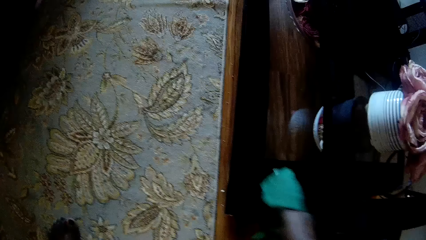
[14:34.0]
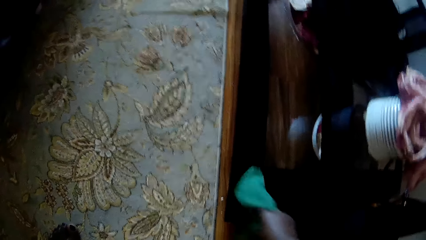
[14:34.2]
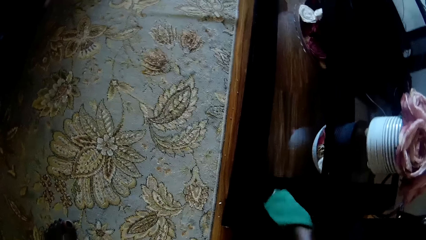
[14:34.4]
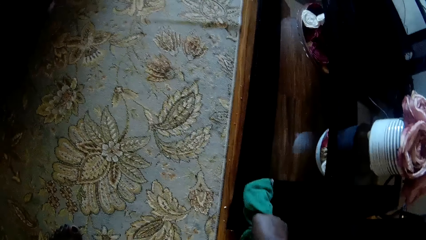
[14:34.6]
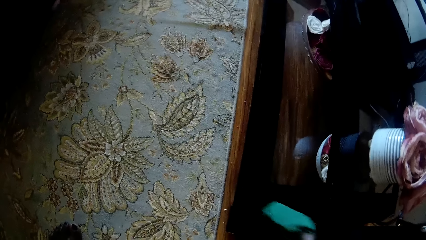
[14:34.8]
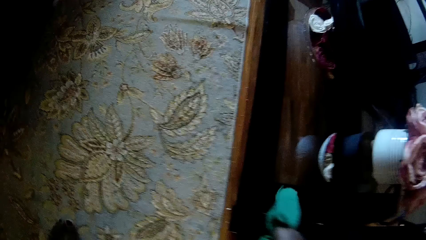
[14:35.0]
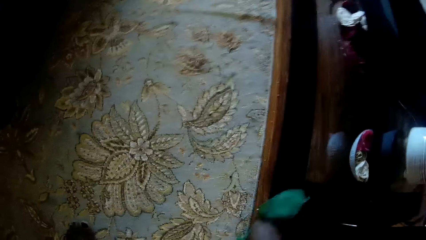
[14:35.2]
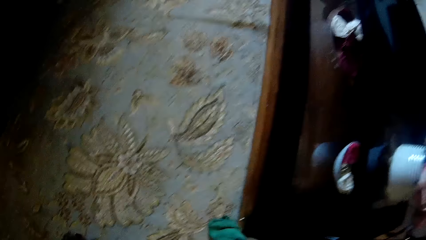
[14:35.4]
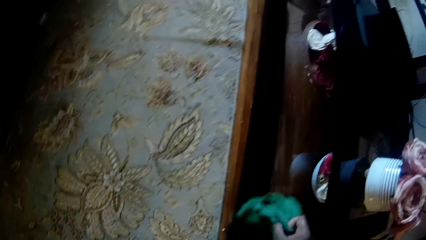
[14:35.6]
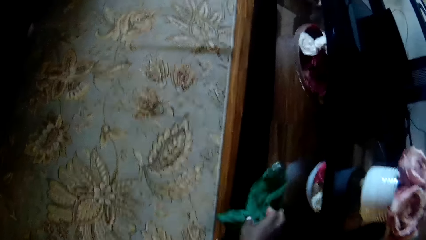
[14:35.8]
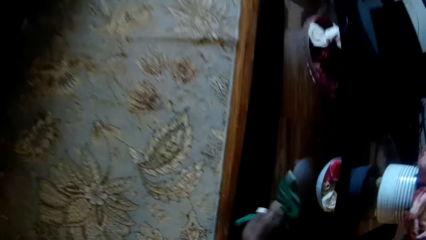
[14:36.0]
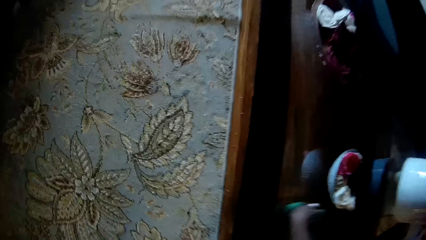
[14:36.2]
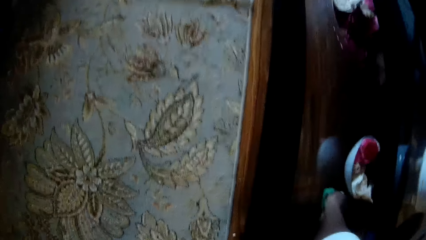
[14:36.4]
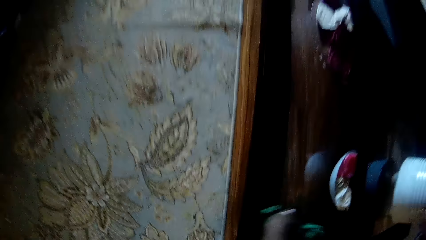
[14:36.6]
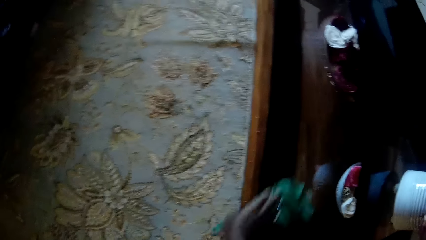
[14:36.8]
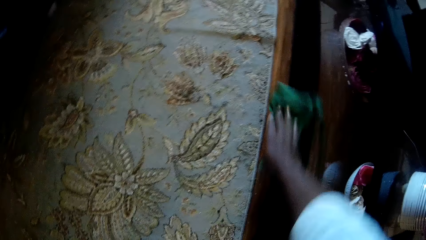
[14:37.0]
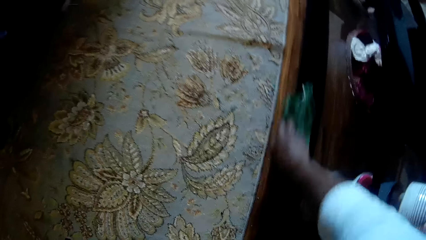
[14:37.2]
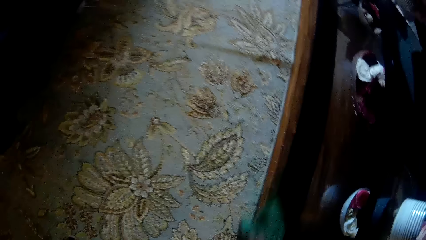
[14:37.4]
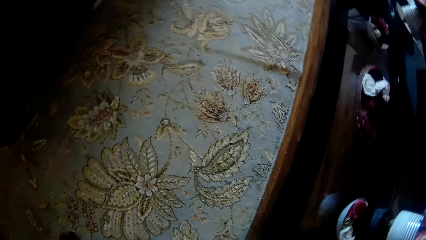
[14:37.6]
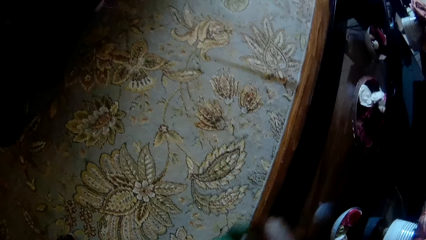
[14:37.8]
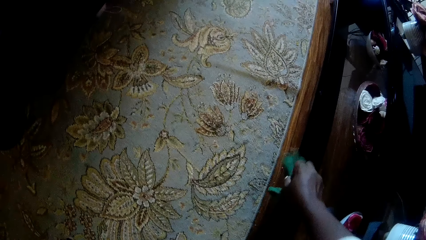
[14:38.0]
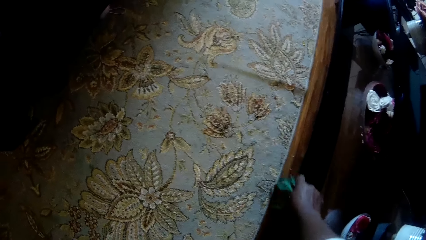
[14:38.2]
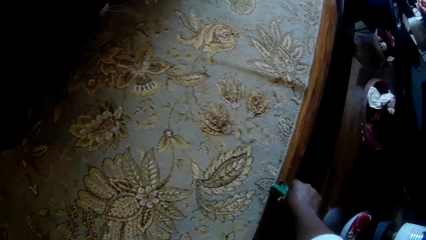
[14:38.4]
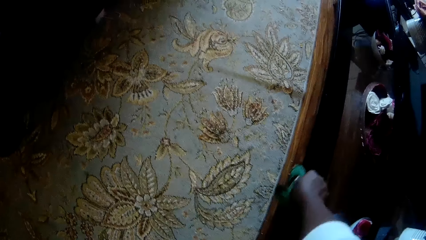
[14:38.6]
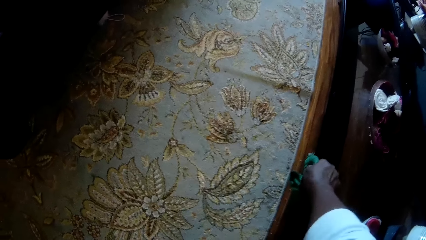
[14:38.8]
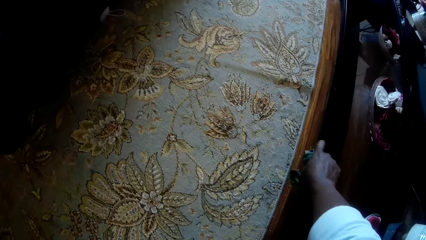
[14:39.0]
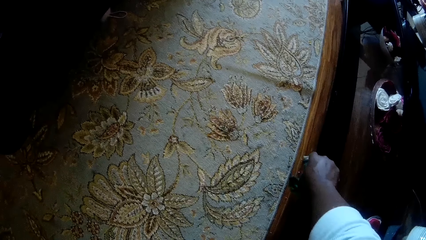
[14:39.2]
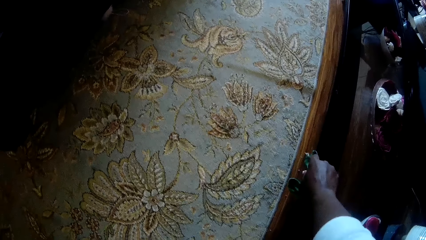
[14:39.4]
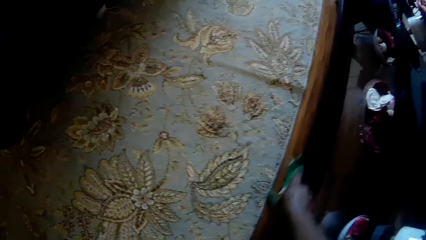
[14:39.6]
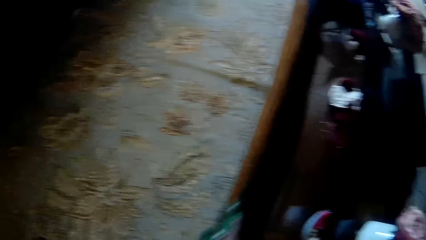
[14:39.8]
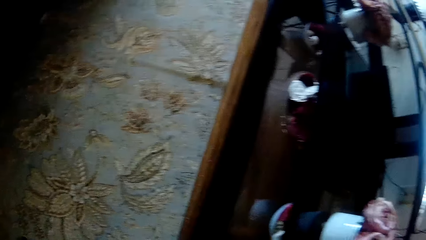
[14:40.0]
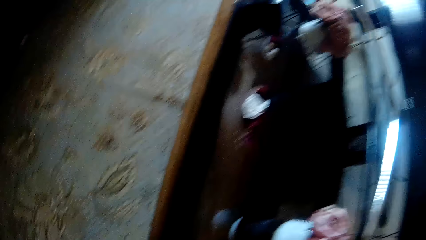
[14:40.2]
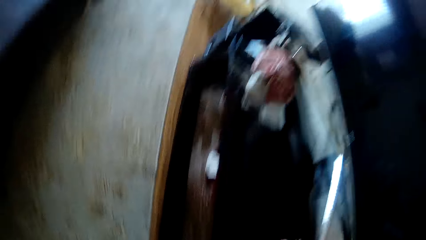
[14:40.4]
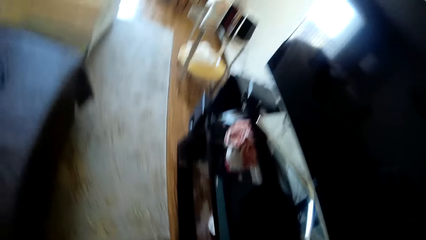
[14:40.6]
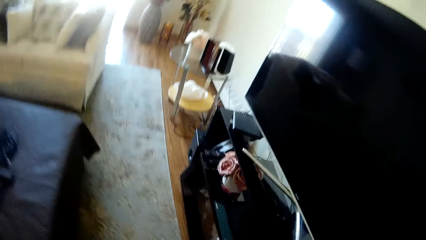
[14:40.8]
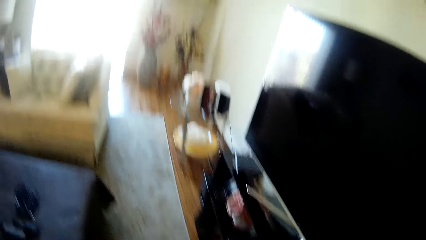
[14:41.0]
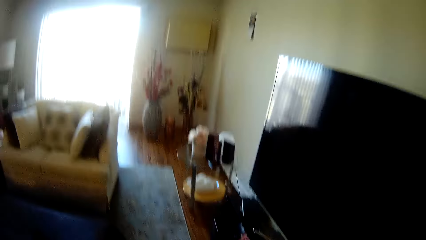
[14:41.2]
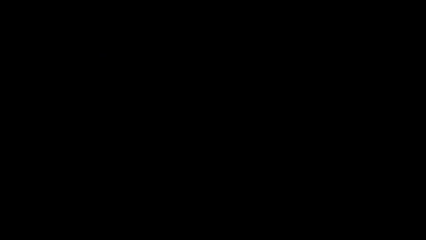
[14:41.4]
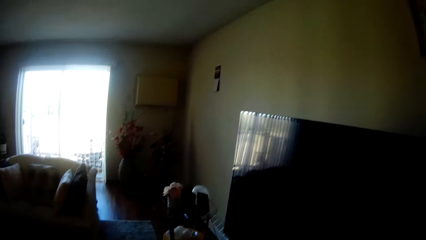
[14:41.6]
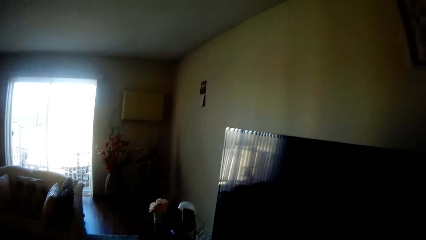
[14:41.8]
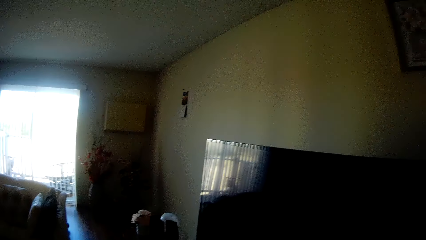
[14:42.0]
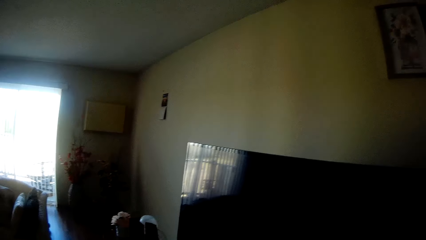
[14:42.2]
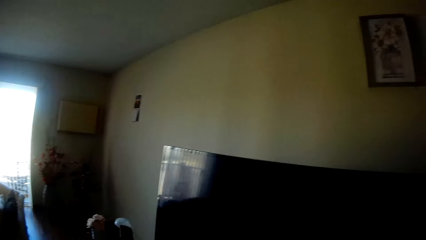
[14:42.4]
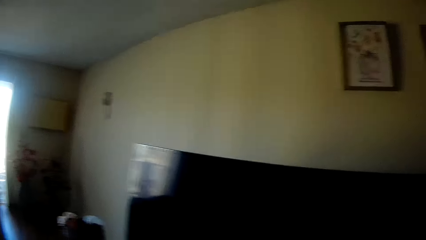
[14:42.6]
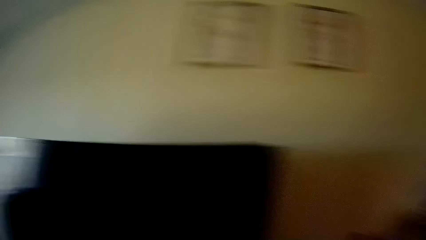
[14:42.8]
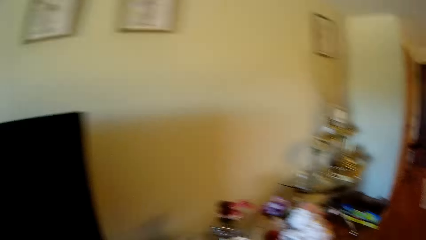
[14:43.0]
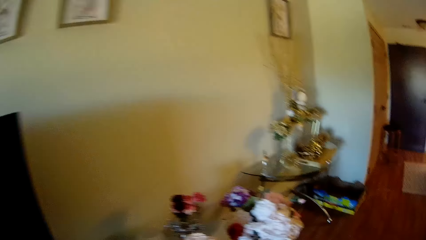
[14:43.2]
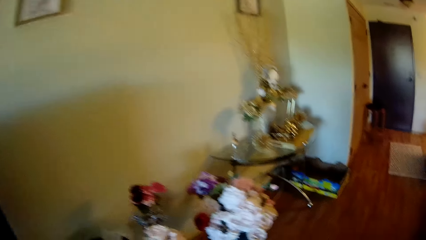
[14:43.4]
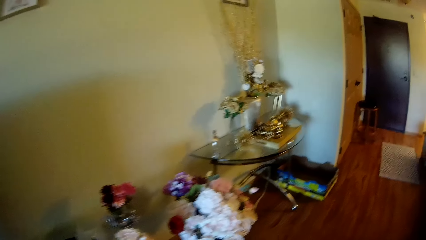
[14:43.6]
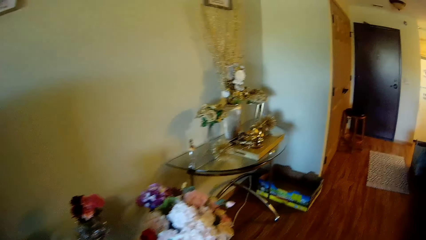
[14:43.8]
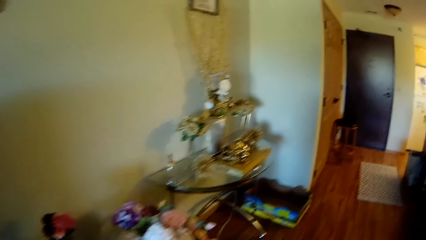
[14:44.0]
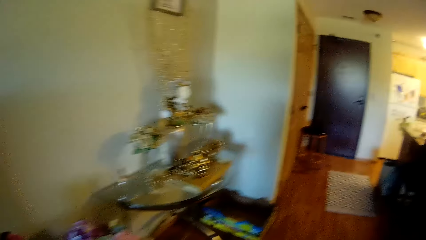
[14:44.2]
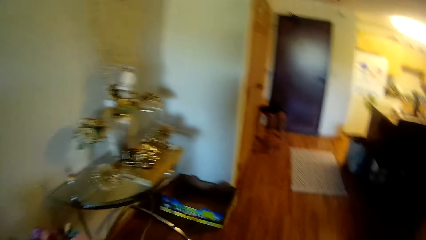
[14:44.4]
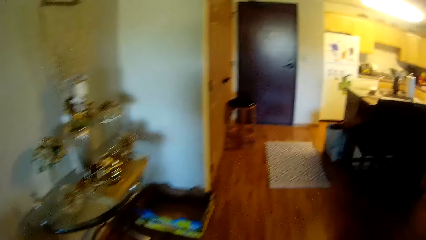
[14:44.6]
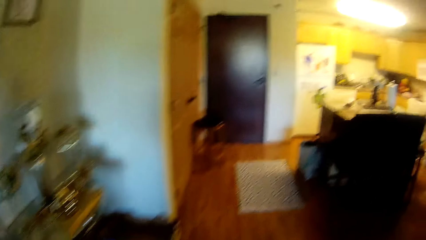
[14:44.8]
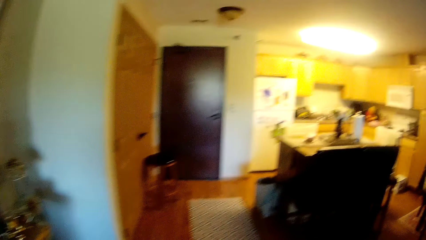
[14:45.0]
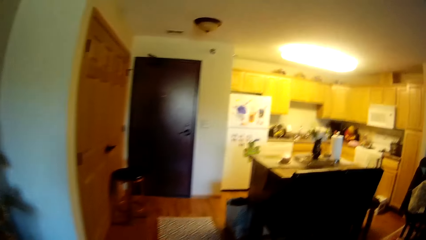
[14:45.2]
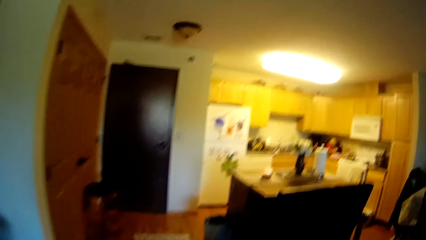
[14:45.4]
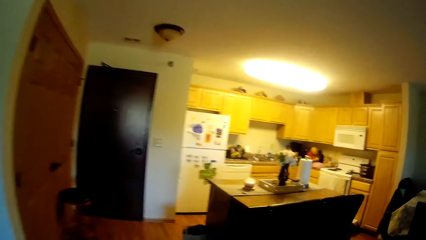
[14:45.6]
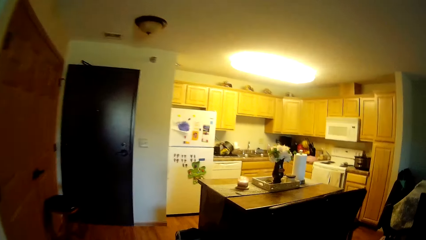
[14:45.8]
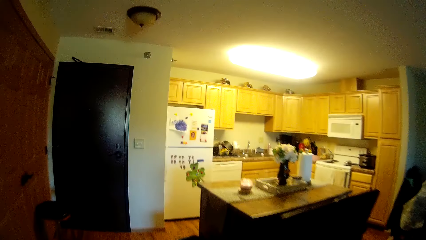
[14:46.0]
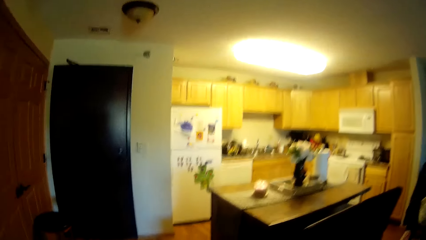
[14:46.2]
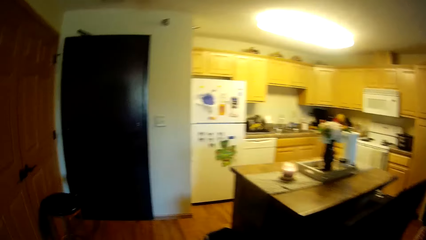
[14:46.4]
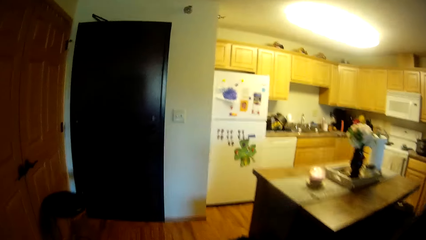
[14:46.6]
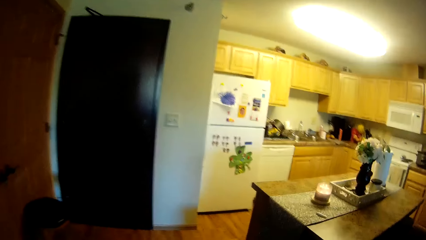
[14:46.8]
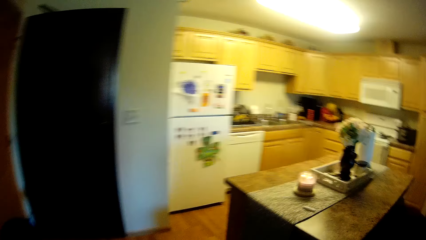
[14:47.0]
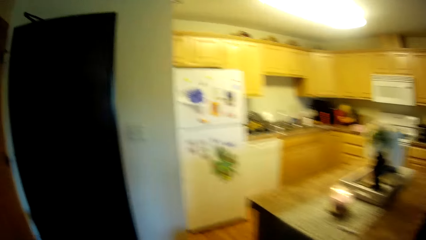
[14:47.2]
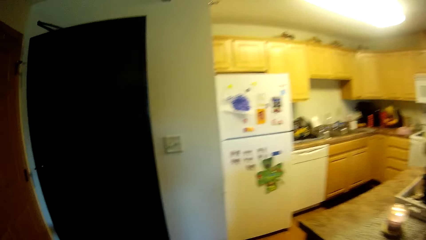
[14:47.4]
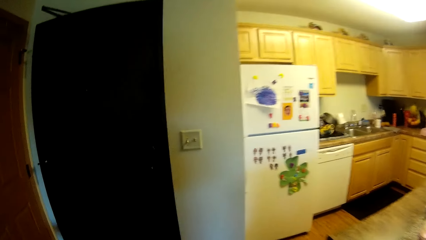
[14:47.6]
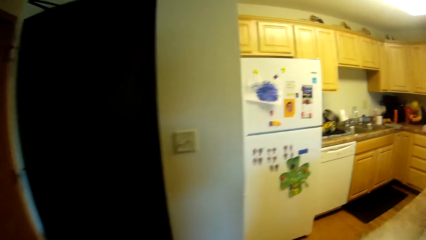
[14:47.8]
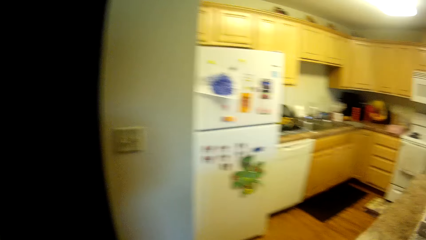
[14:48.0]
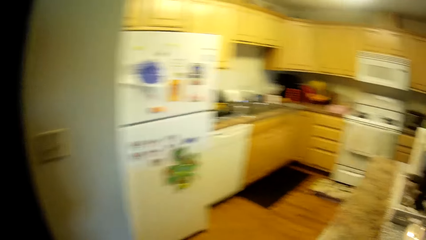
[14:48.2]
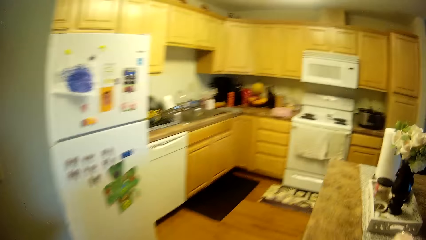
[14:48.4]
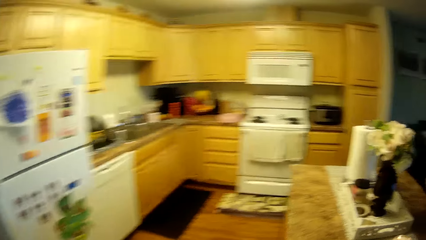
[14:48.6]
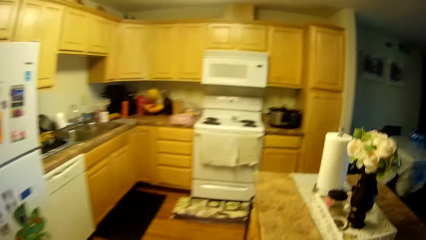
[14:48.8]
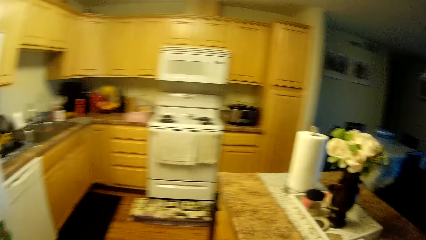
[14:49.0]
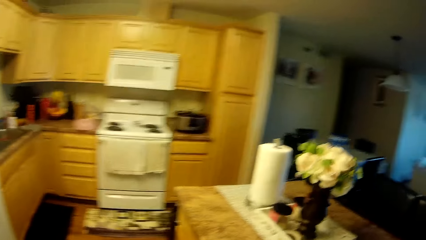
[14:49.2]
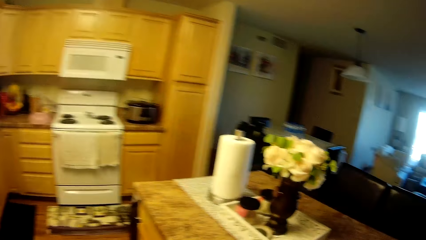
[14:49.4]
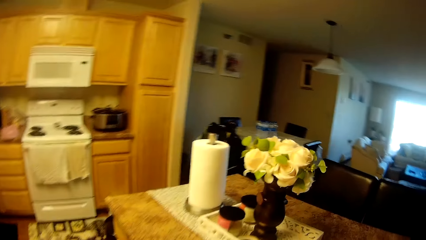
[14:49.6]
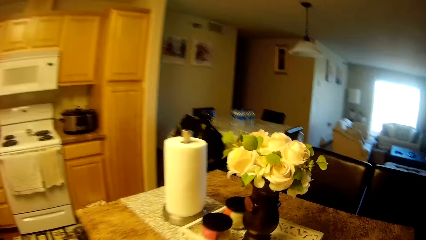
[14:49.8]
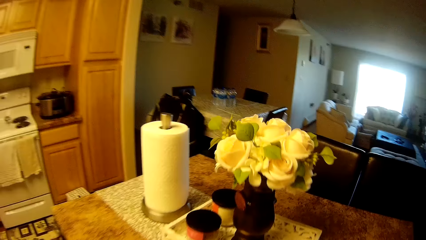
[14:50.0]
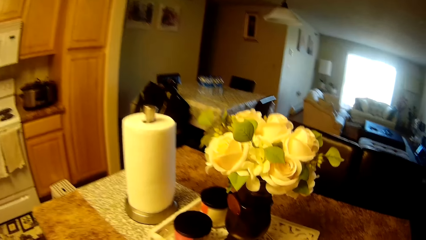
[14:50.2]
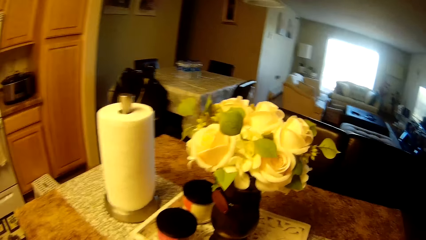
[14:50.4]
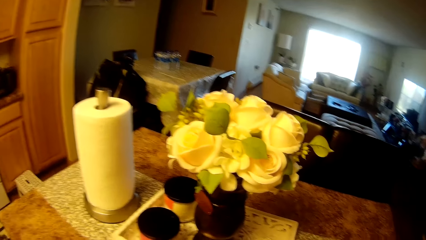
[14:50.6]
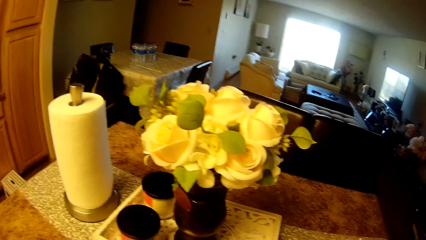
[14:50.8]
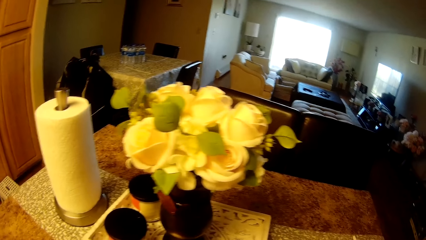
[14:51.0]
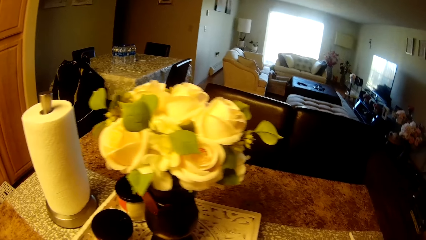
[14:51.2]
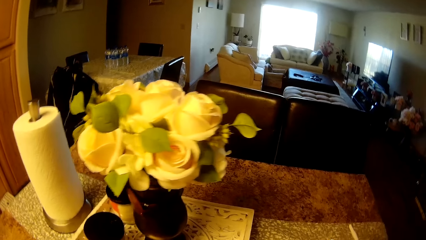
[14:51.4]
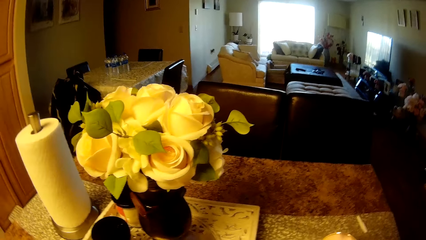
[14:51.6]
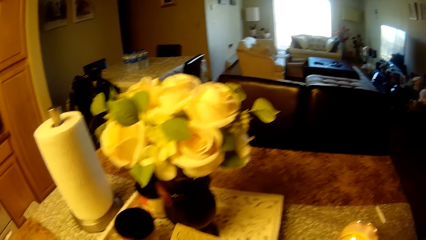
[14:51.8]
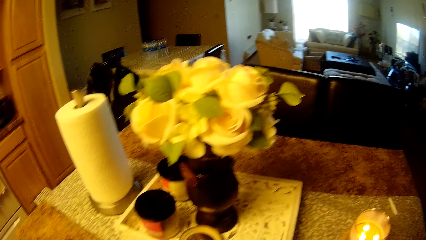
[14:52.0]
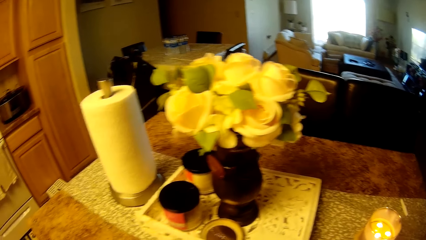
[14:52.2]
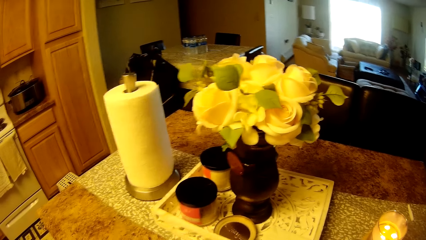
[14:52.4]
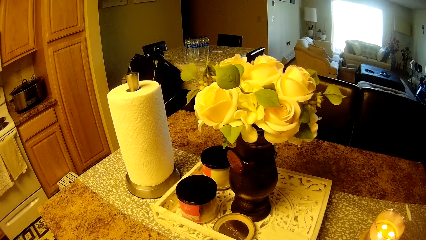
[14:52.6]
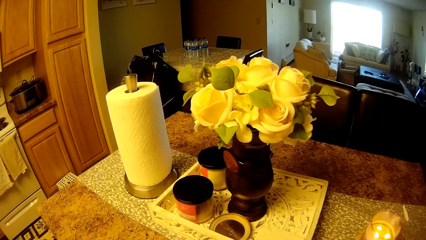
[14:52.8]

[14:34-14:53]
The camera wearer moves to a kitchen in the apartment. They walk around the room.
